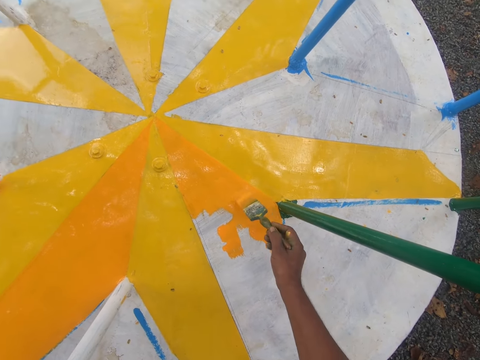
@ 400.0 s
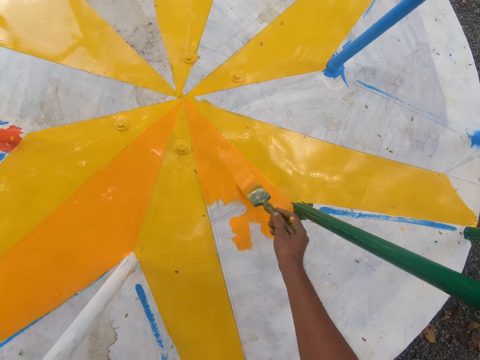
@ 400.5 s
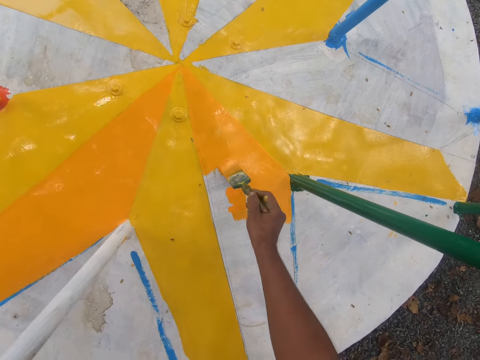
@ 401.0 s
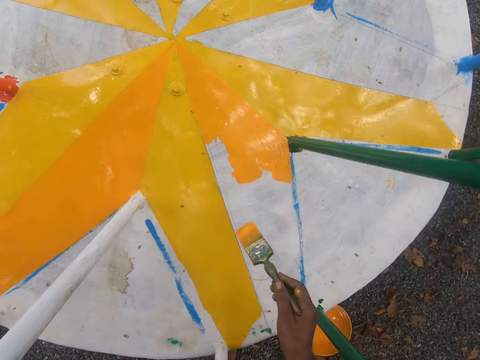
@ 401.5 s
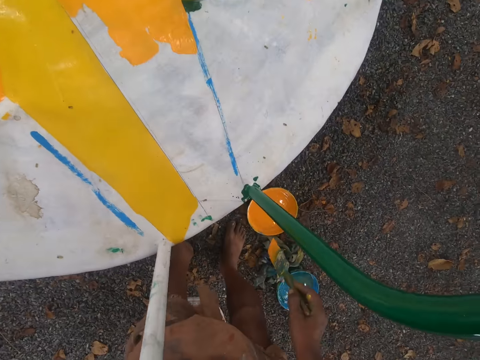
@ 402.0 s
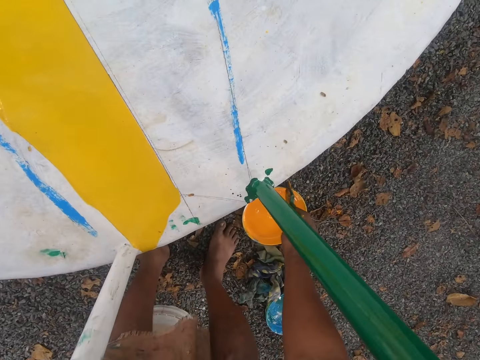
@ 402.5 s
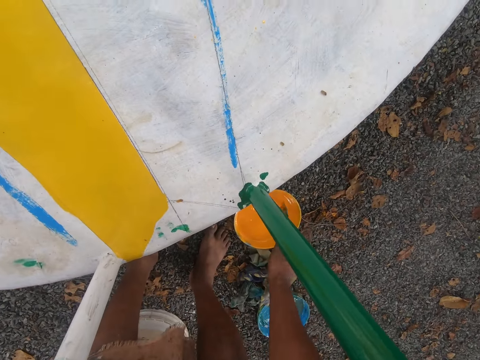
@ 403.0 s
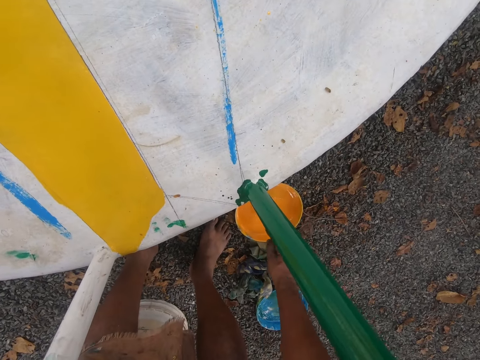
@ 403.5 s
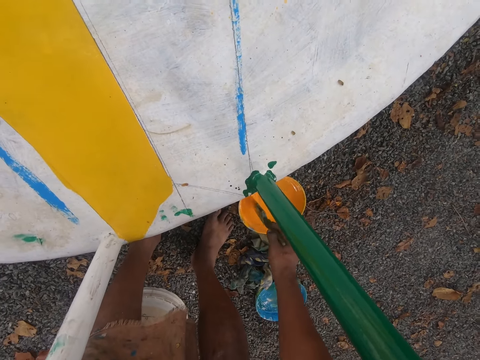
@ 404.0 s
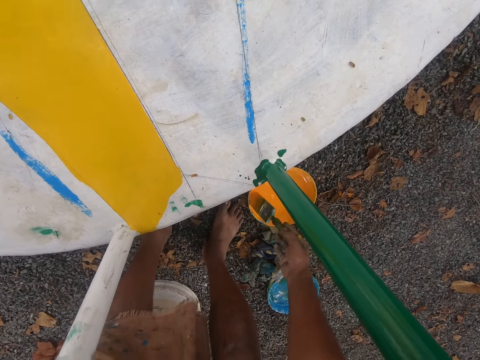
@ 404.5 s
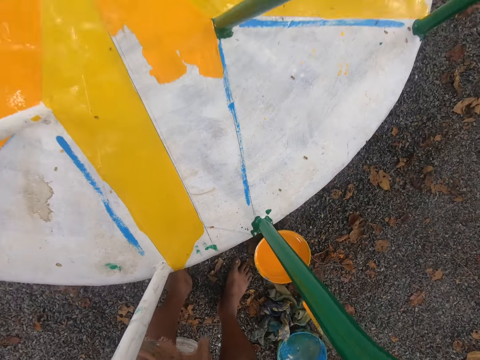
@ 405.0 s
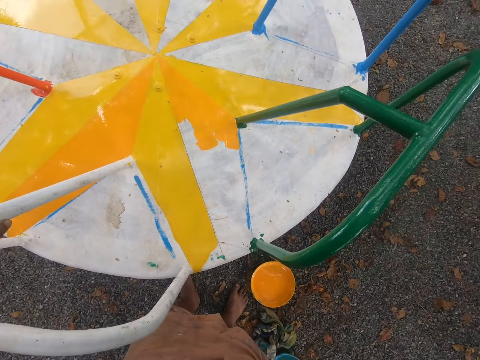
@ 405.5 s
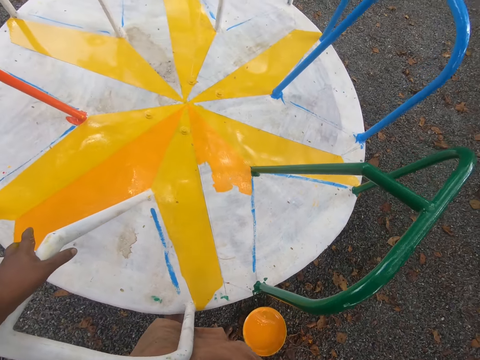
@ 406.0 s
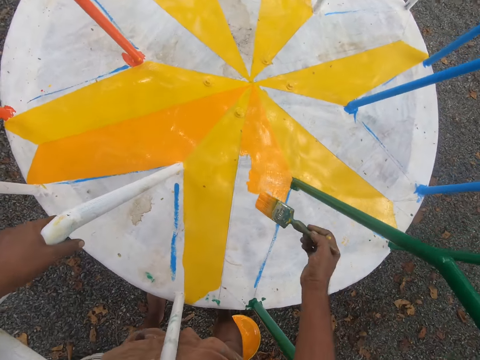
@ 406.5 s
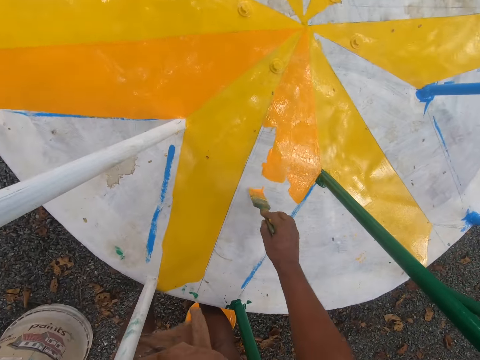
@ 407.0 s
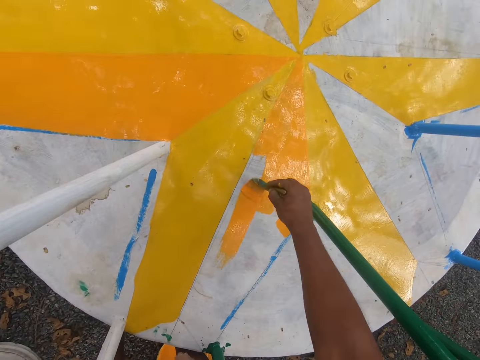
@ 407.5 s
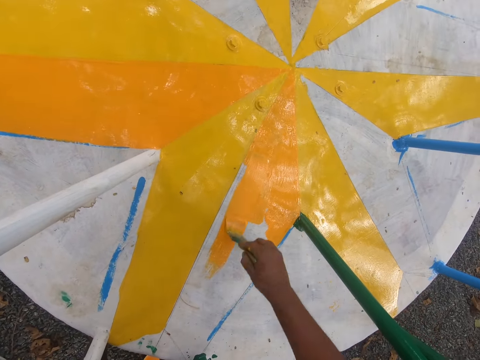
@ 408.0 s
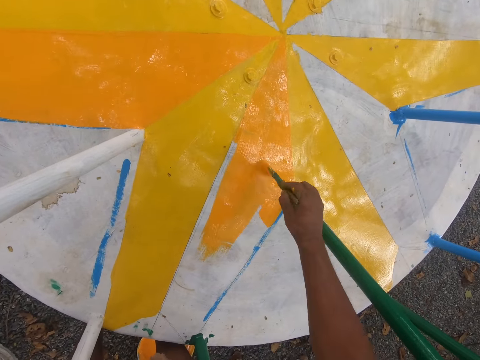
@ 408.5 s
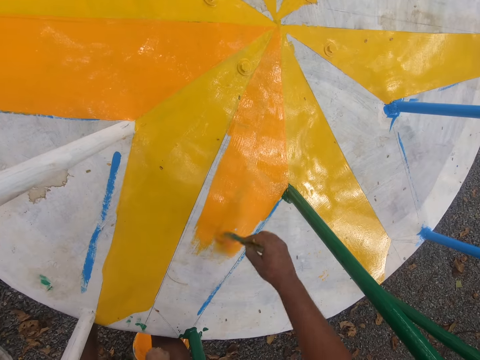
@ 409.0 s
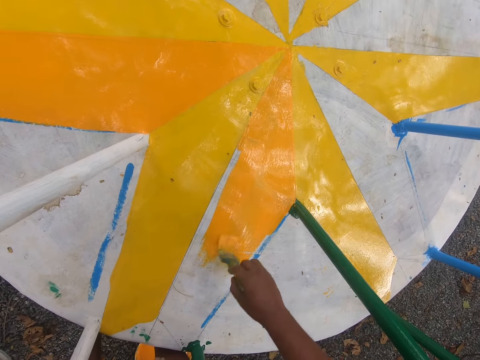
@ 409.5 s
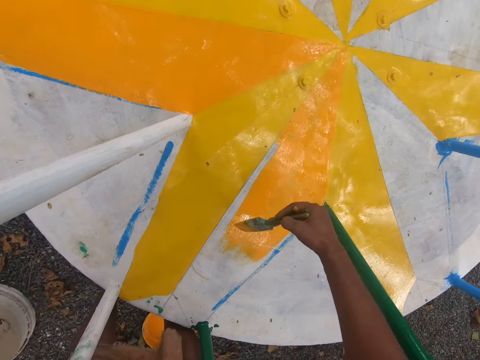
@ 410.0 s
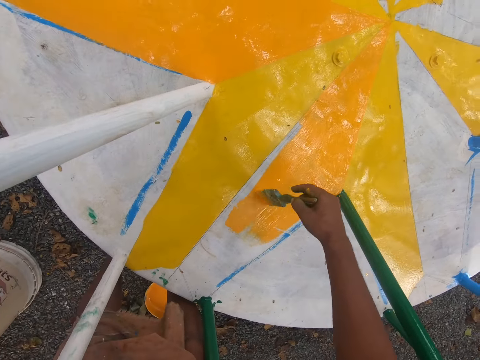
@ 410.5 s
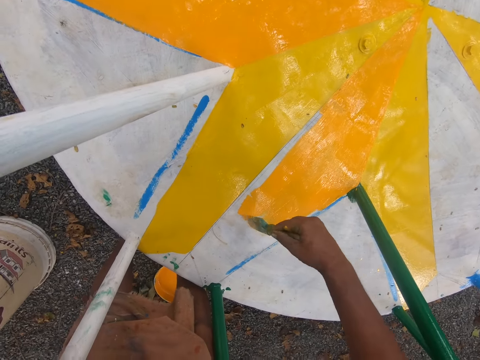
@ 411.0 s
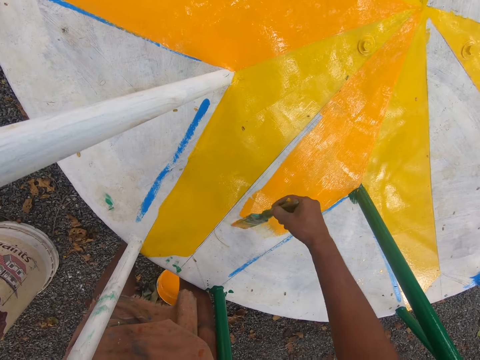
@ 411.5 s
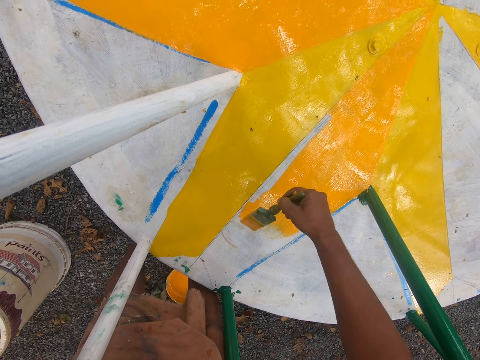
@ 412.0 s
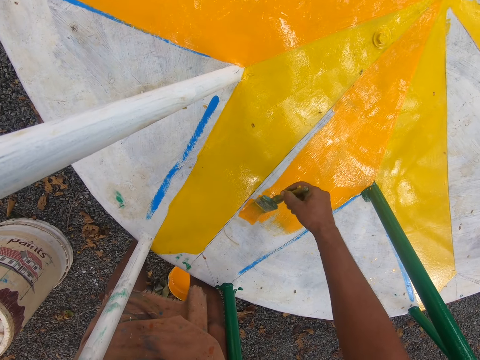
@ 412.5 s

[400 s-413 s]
The camera wearer dips the paint brush into a container filled with paint. He paints a metal surface with the paint brush in his right hand.

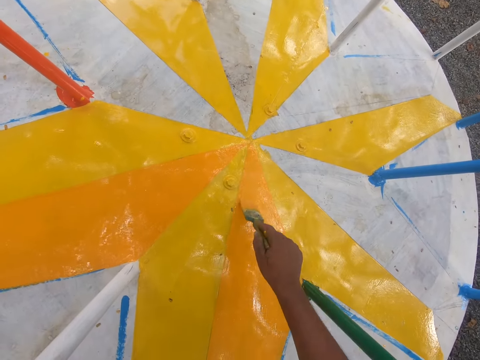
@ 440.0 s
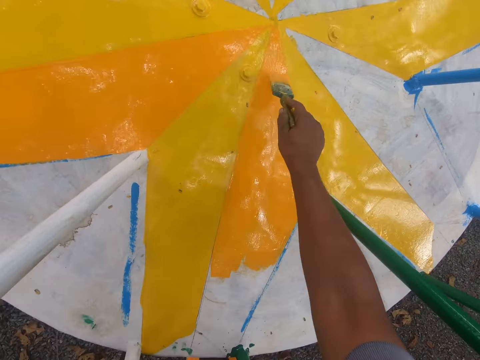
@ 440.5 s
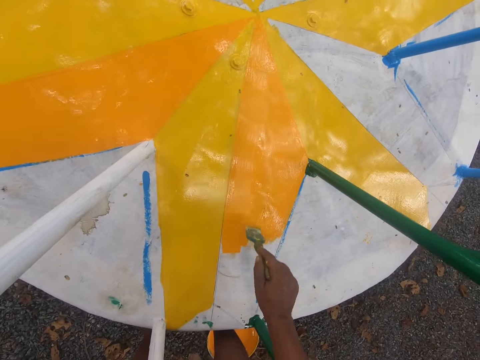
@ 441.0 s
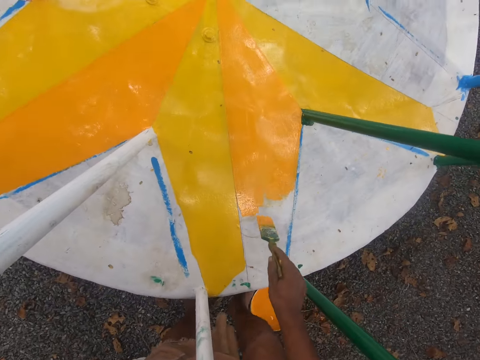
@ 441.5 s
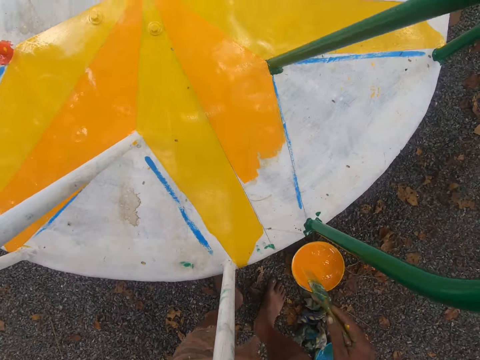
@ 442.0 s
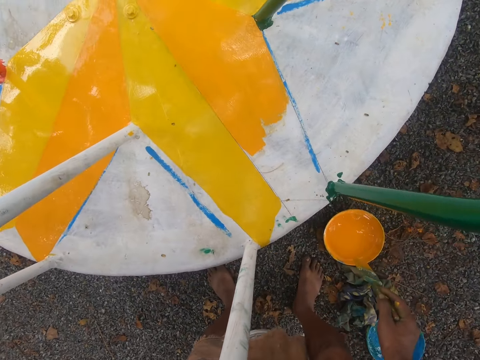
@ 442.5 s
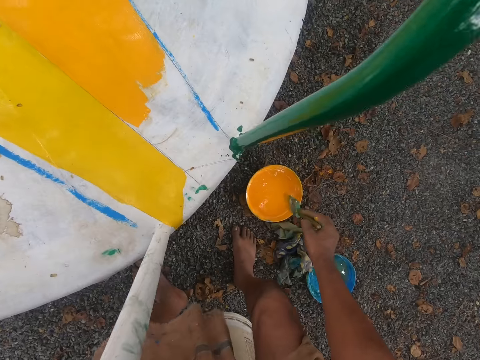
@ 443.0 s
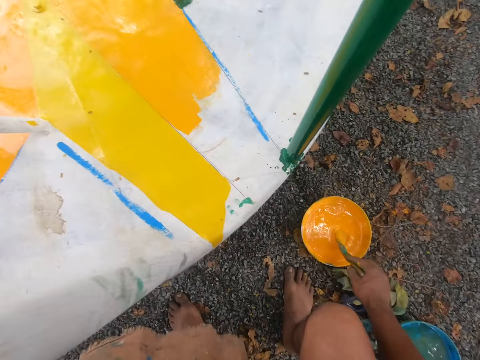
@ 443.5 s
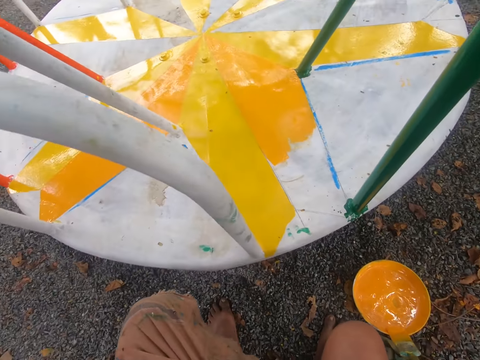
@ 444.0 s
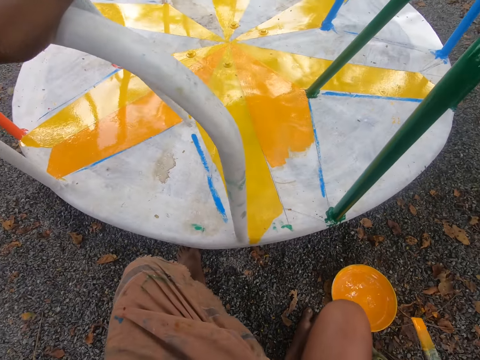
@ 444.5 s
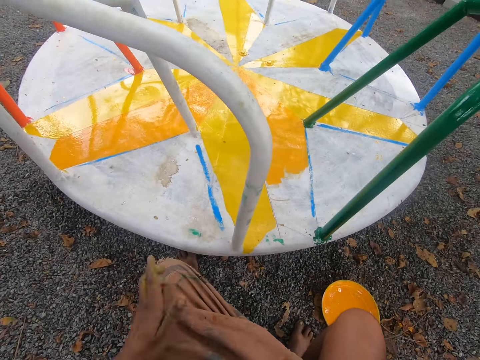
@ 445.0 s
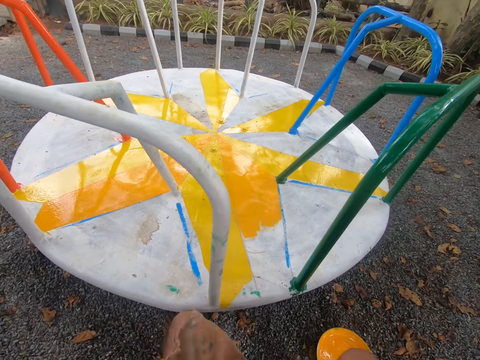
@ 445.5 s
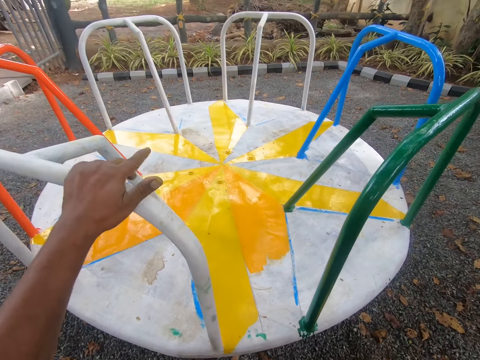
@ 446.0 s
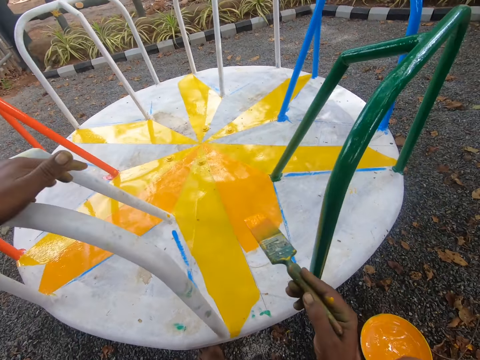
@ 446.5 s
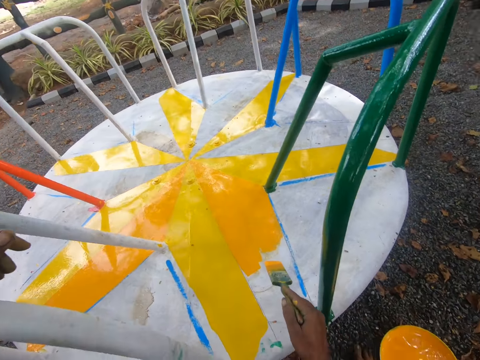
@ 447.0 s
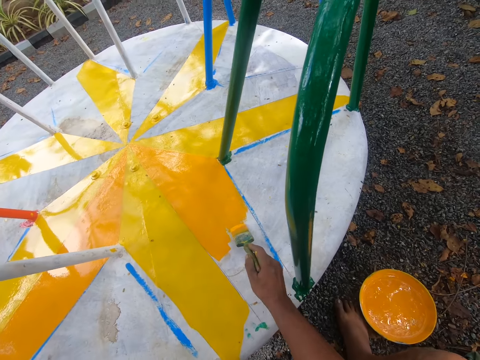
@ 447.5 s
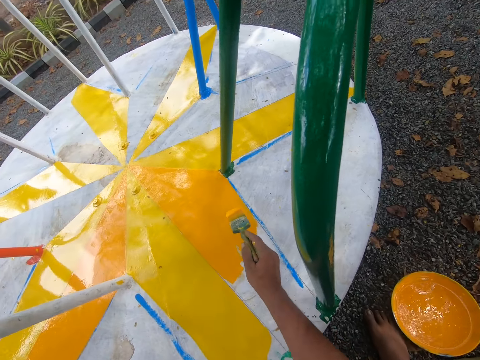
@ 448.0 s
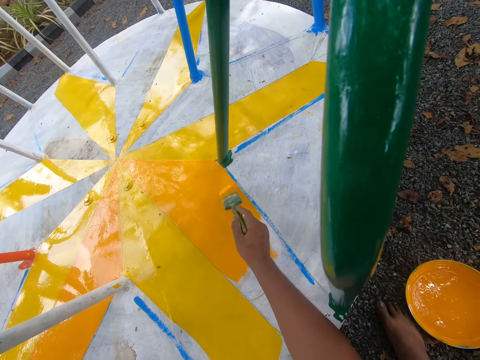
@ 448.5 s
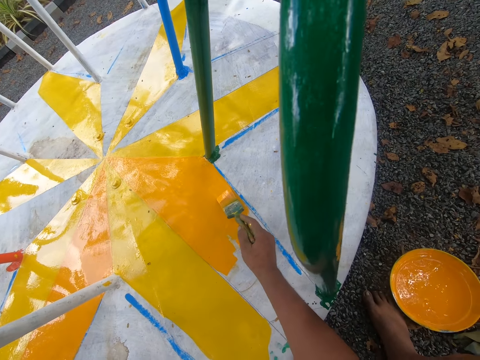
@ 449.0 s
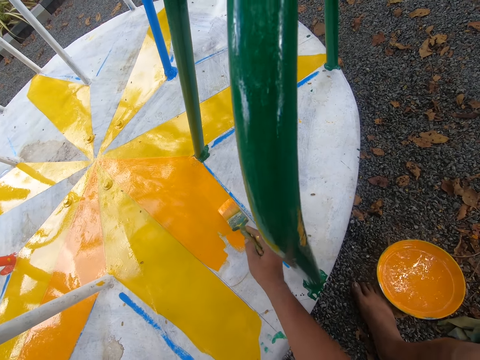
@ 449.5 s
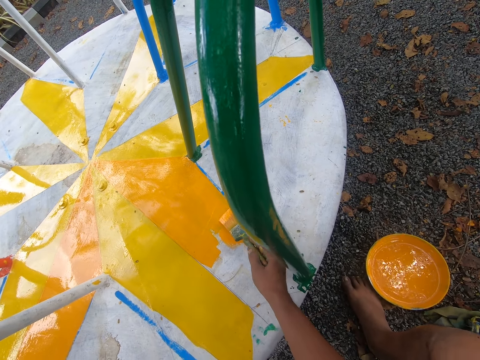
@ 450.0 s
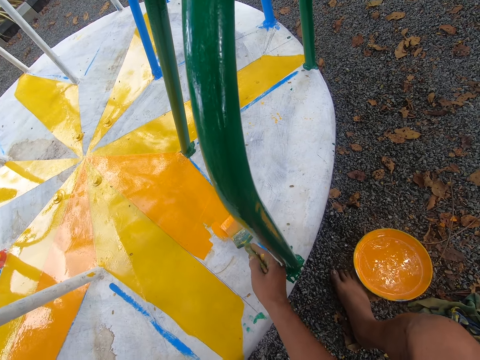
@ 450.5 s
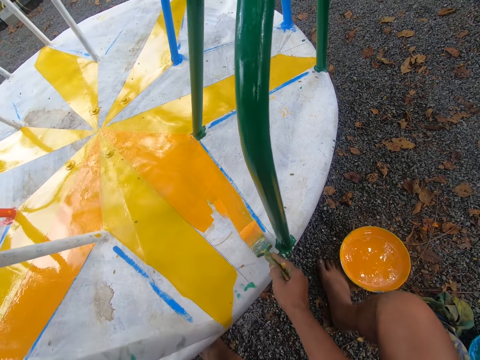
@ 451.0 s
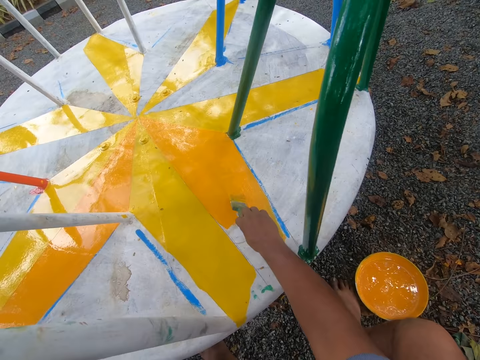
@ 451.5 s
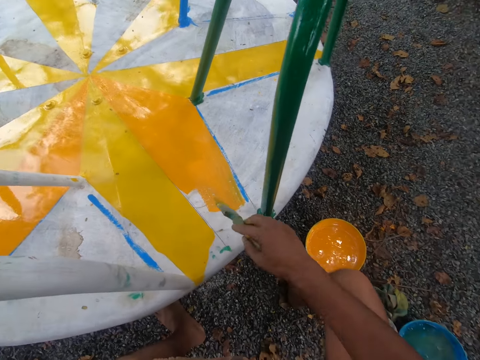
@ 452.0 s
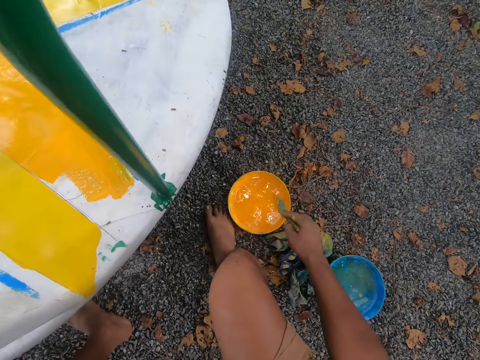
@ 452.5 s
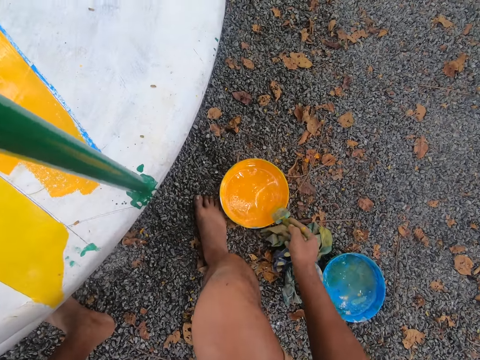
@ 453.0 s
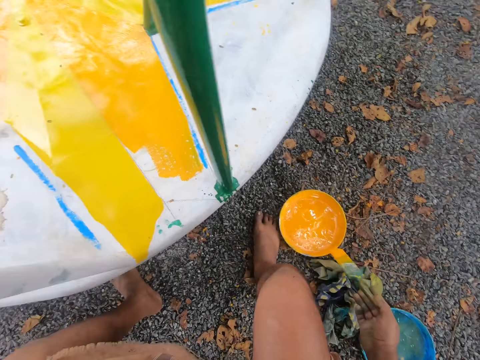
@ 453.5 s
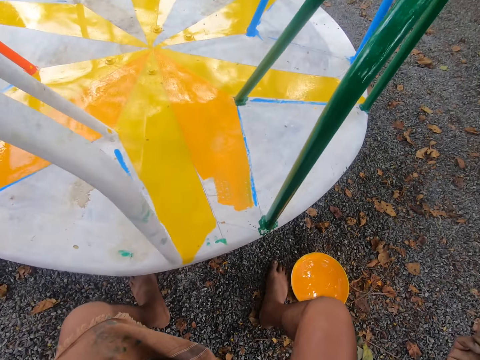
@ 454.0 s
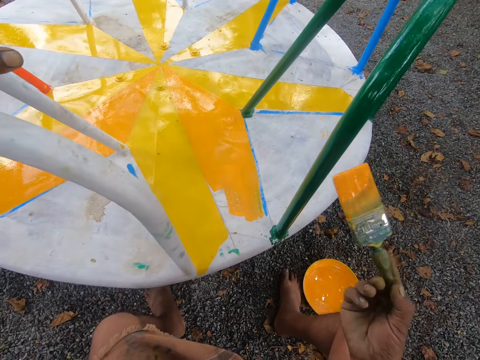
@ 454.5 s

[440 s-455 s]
The camera wearer lifts the brush from a merry-go-round. He dips the paint brush into a container filled with paint. He places his left hand on the lap. He places his left hand on the merry-go-round handle. He paints a metal surface with the paint brush in his right hand. He dips the paint brush into the container filled with paint.
